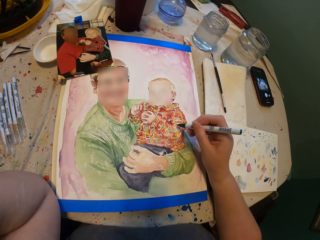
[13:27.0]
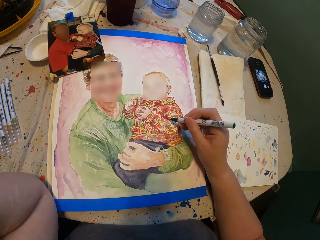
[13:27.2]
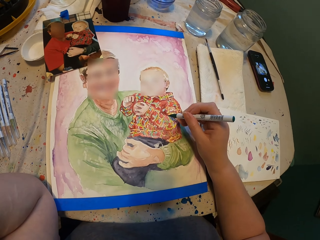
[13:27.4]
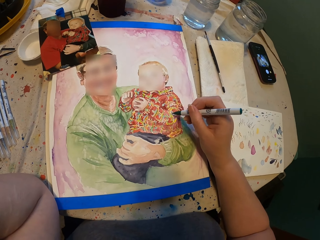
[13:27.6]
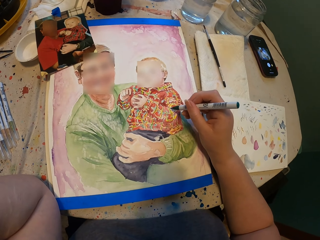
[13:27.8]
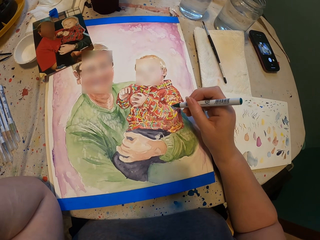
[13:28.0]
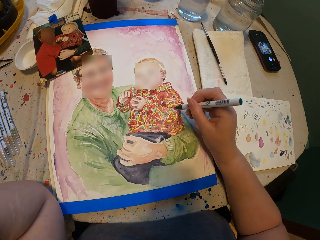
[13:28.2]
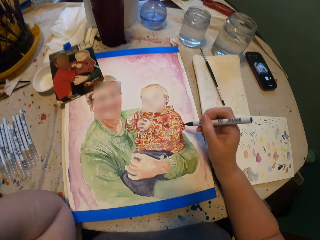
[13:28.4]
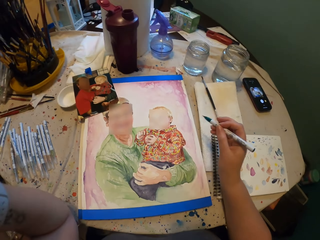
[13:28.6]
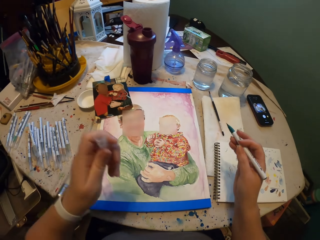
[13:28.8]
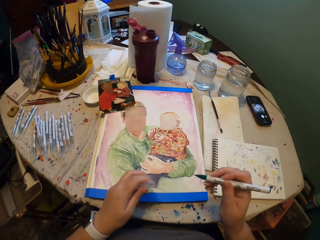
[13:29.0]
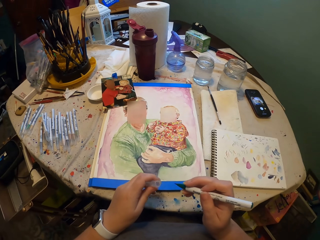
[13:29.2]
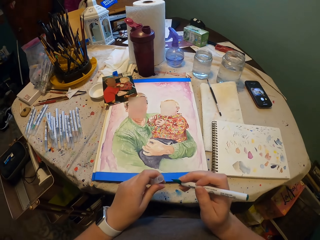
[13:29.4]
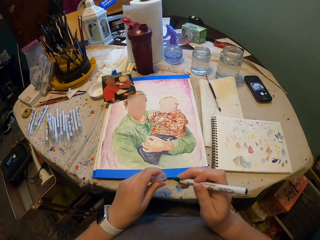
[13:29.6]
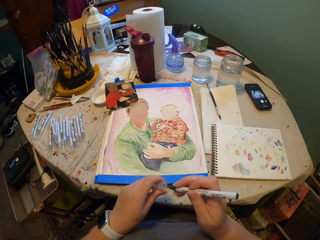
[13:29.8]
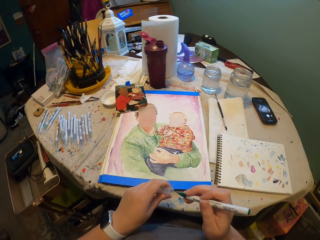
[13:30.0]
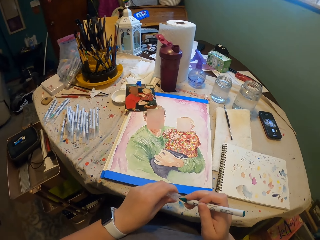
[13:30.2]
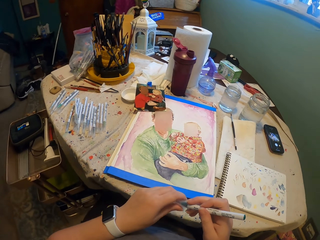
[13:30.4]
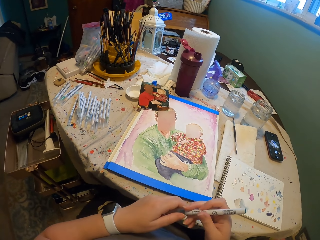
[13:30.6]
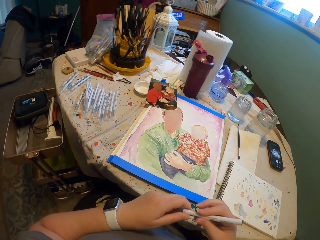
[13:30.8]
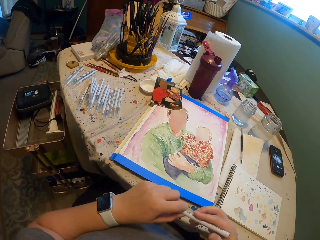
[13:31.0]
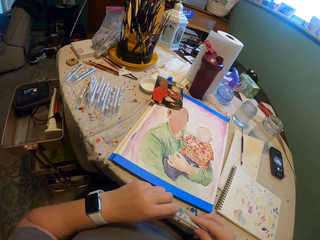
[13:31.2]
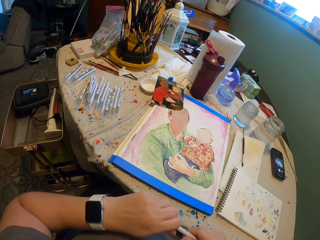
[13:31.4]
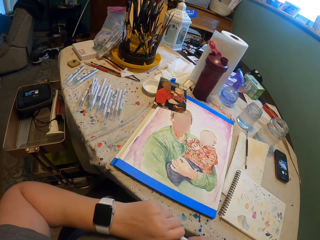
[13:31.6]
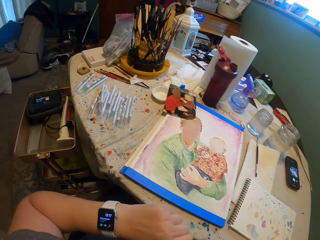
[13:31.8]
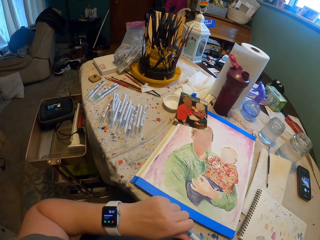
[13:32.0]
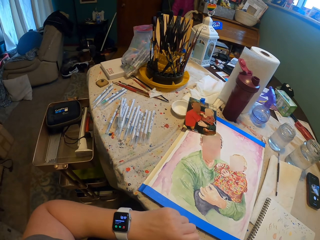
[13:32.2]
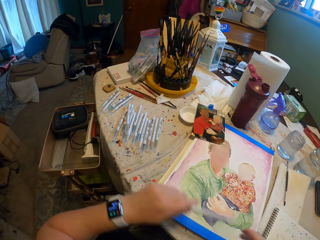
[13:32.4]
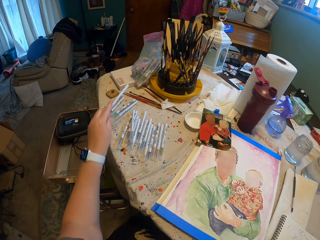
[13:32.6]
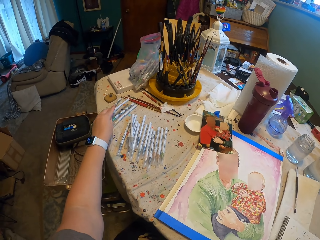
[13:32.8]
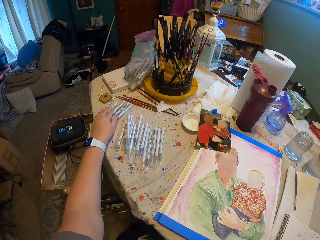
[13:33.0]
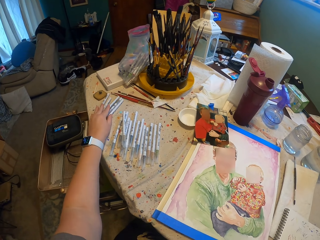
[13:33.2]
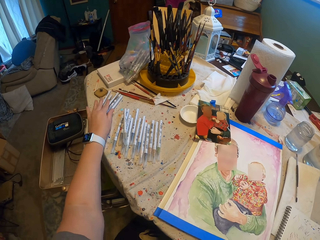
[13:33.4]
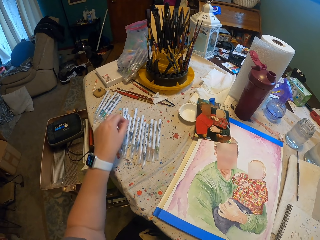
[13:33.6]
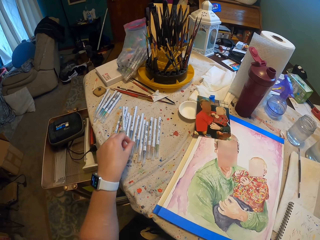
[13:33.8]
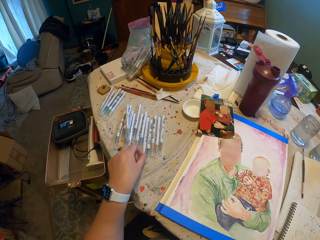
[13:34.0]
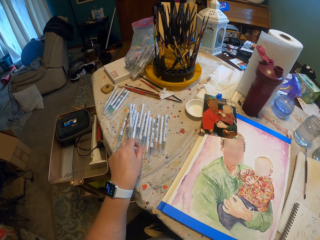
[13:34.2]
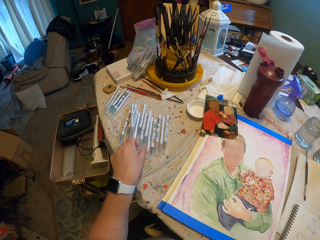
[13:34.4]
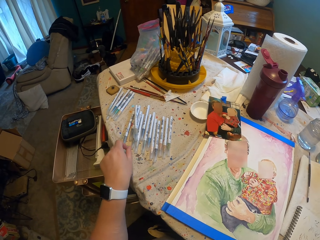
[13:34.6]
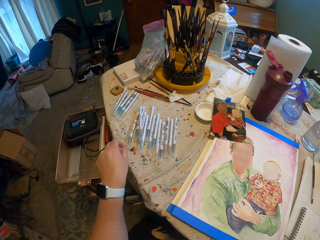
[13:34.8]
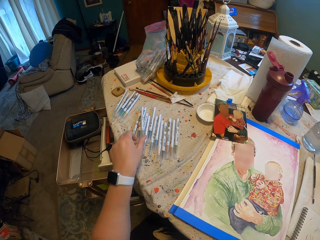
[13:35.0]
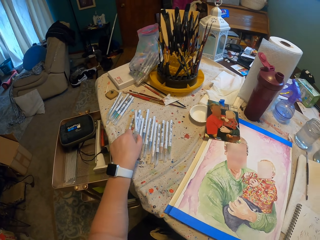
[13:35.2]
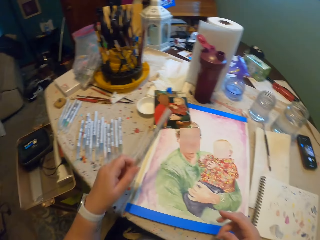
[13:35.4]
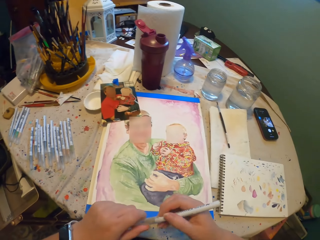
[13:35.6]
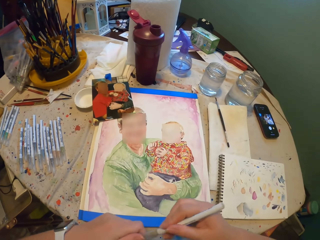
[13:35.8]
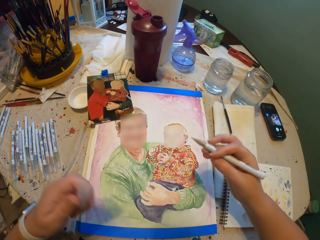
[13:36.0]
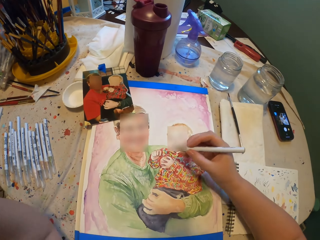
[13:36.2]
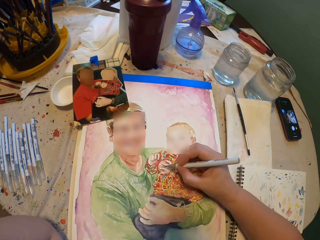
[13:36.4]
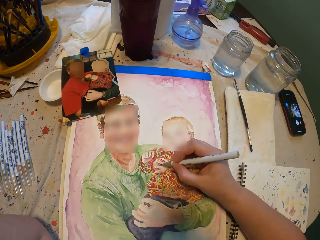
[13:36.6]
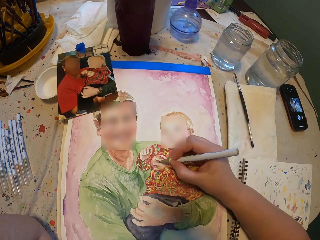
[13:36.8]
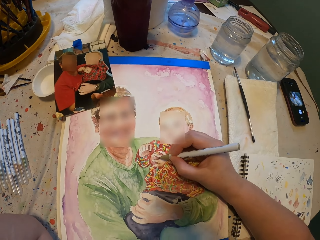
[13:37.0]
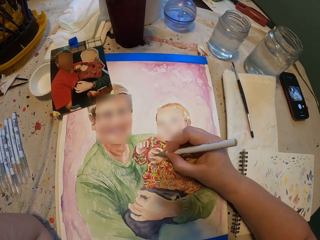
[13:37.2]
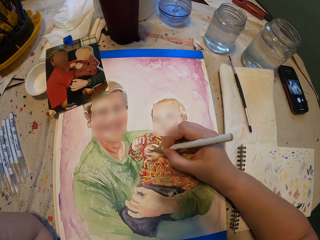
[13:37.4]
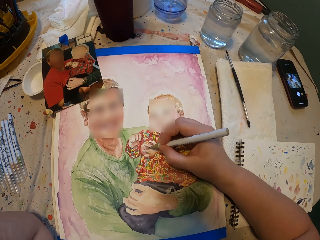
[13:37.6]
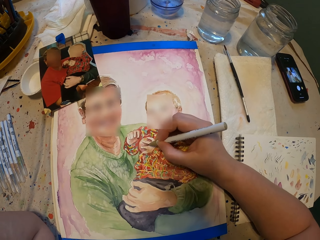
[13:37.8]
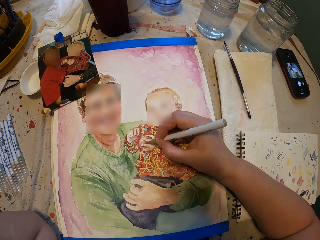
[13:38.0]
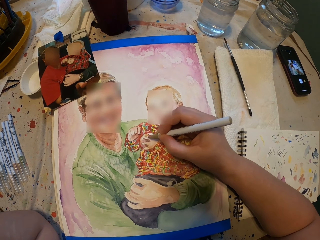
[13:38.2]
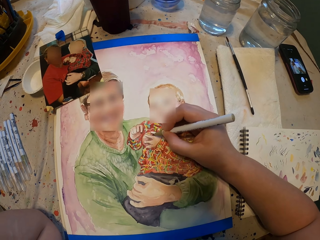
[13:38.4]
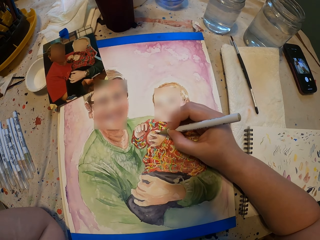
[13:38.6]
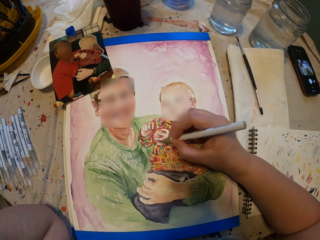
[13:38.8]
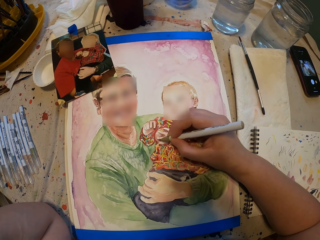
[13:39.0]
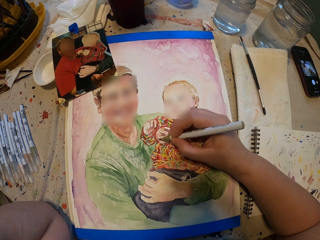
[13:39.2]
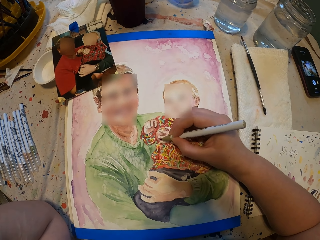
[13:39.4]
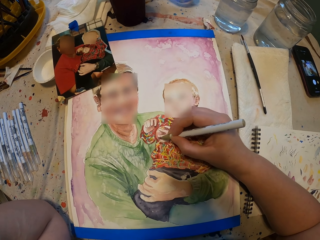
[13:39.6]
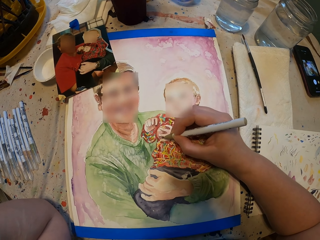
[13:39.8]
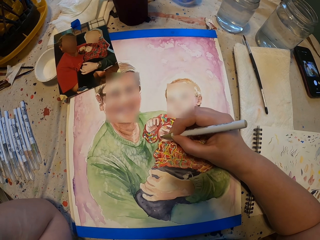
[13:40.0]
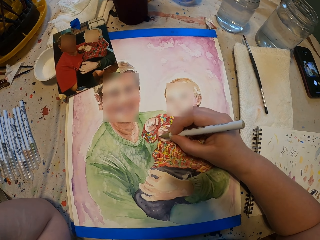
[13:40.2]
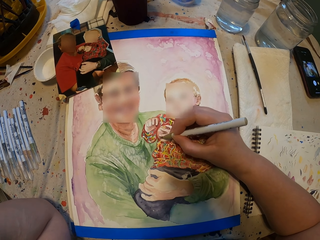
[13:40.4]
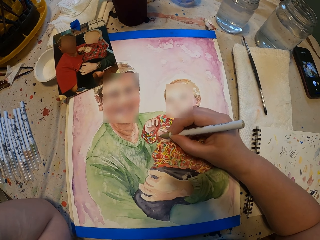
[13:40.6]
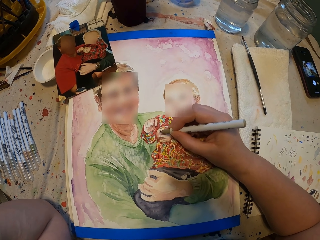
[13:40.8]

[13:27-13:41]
The camera wearer closes the pen with a lid. They place the pen on the table. They pick a pen on the table and open the pen's lid. They paint the picture.

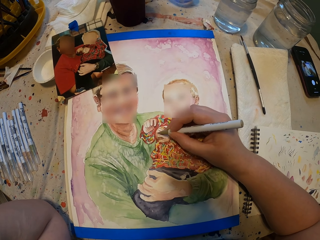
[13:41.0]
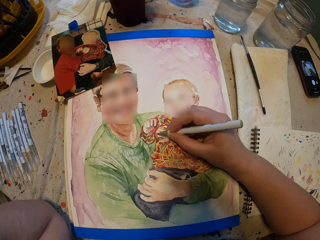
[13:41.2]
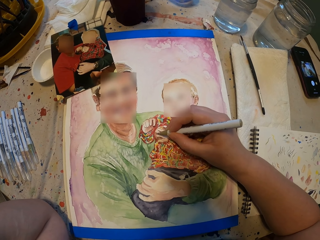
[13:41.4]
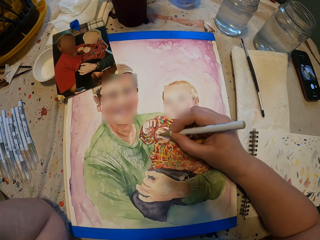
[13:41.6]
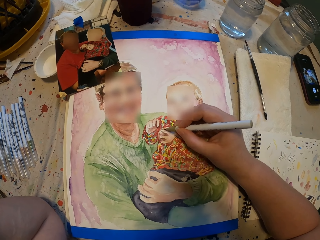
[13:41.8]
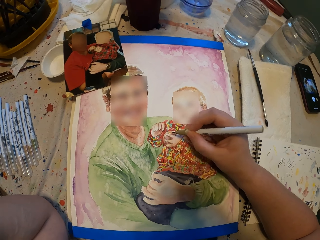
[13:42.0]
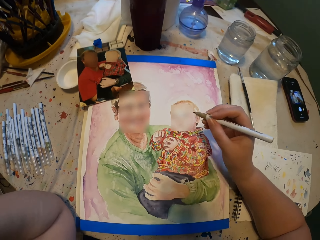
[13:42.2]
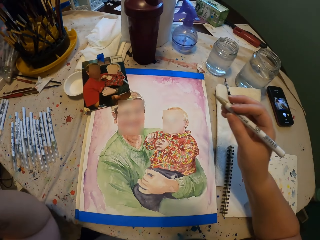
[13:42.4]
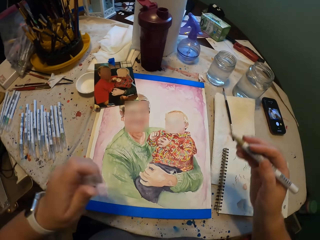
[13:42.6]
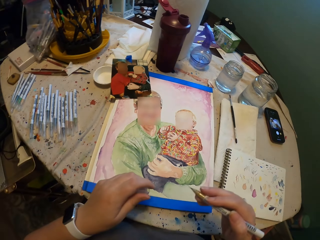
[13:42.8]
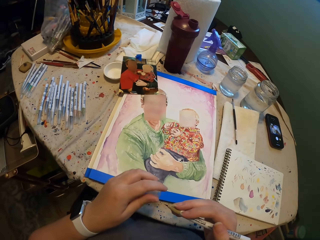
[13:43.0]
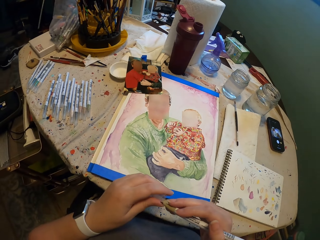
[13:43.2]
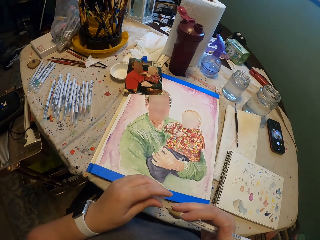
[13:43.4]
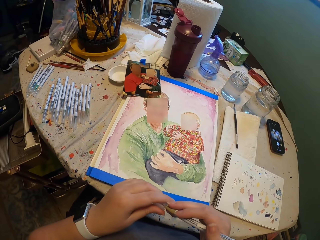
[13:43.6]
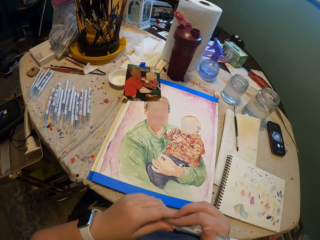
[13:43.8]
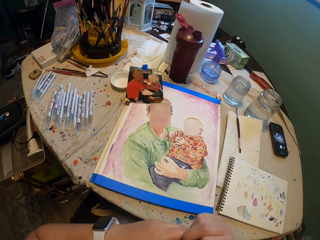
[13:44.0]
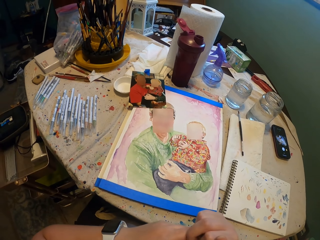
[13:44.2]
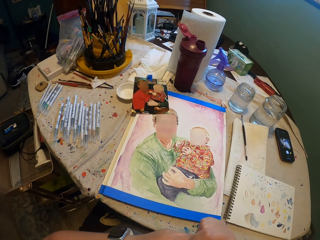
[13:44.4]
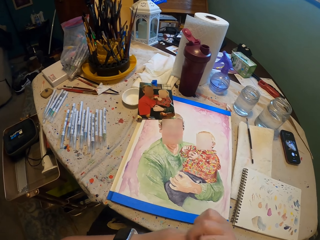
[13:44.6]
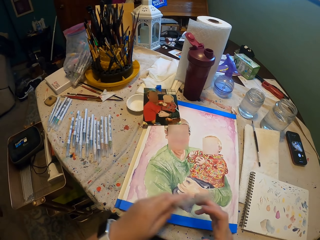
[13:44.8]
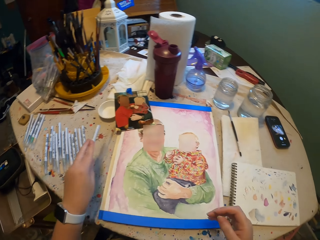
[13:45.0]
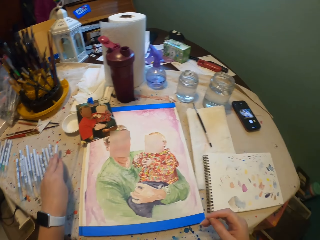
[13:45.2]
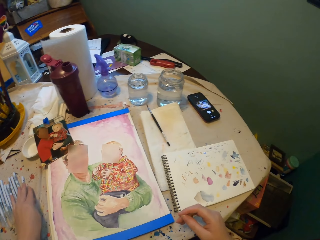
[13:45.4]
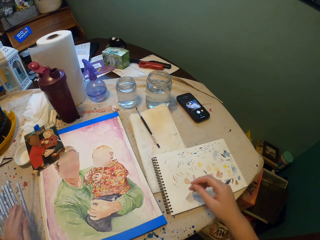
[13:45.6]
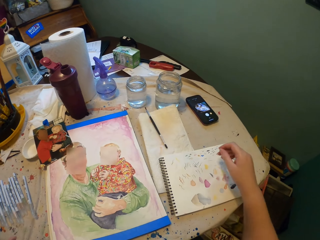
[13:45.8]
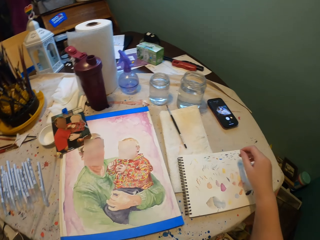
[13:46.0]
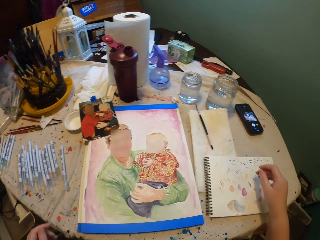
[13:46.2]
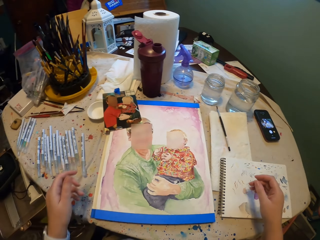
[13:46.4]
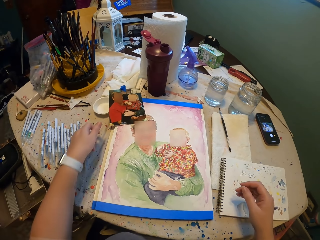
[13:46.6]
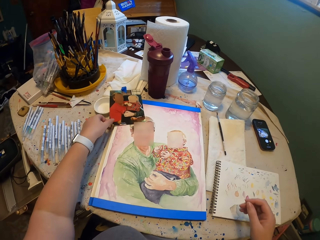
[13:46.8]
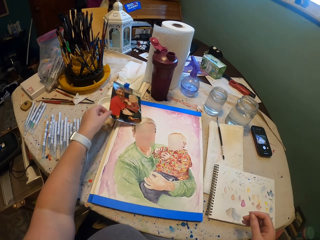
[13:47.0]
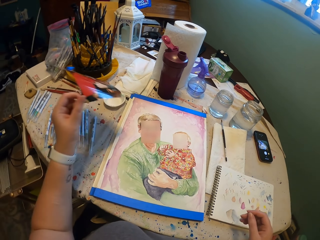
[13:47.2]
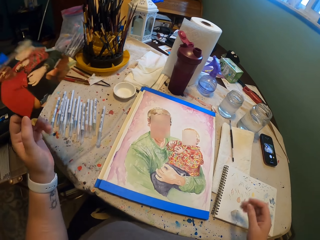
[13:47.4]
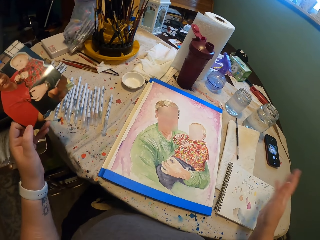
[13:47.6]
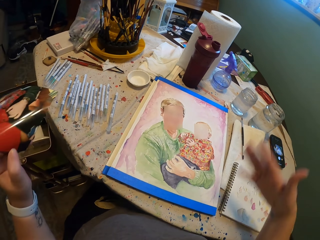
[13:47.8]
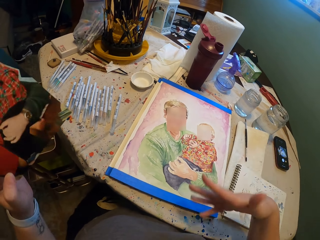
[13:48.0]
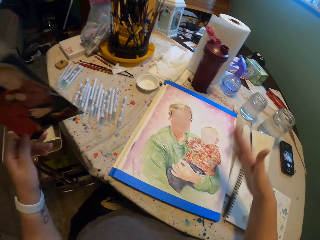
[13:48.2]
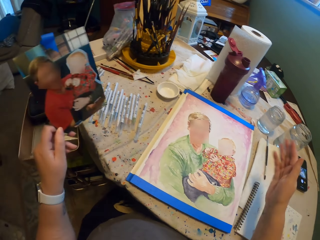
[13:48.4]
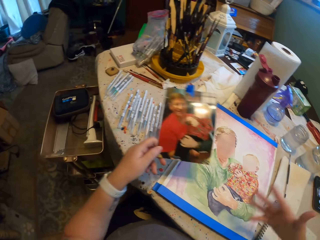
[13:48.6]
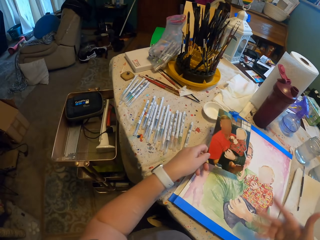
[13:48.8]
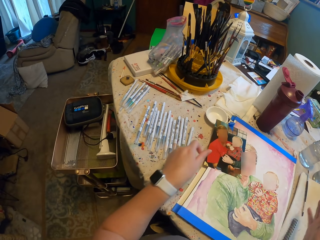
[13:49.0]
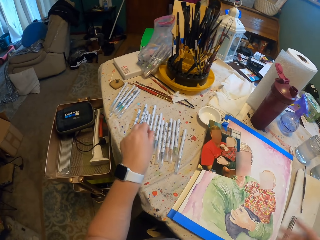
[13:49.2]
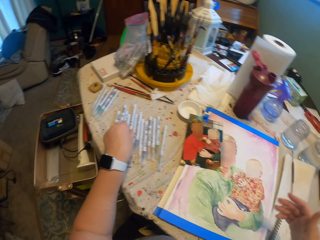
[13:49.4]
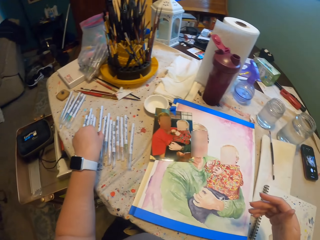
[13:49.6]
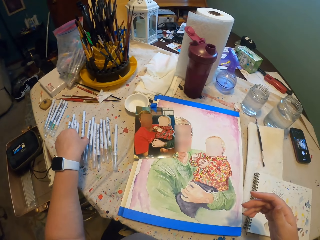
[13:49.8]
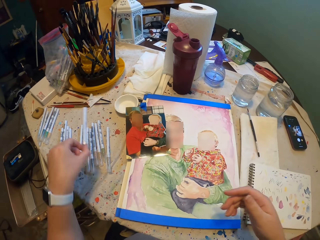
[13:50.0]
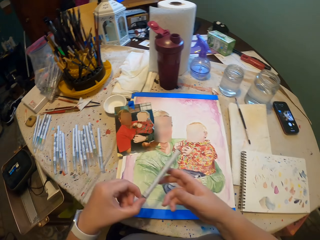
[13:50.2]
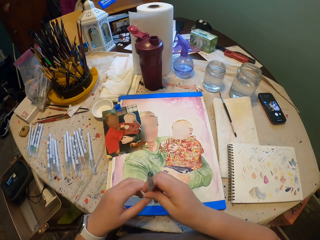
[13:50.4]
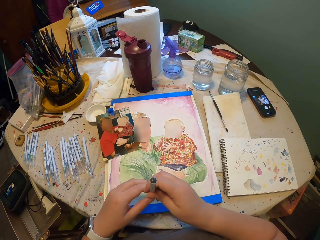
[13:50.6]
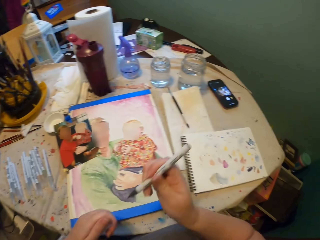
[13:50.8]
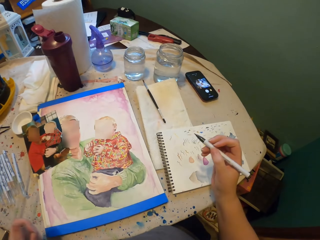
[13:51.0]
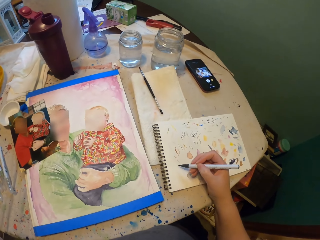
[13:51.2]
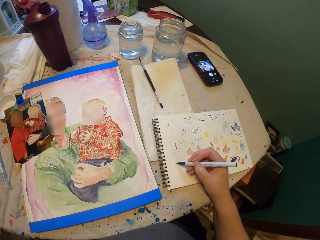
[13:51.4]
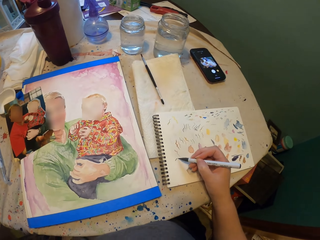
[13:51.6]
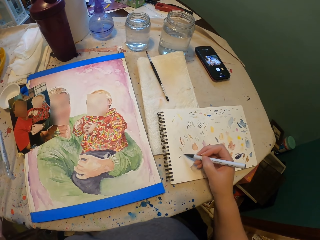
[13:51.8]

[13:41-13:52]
The camera wearer closes the pen with a lid. They place the pen on the table. They pick up the photo. They place the photo on the portrait. They pick up the pen from the table. They hold a pencil. They remove the pen cap from the pen.
